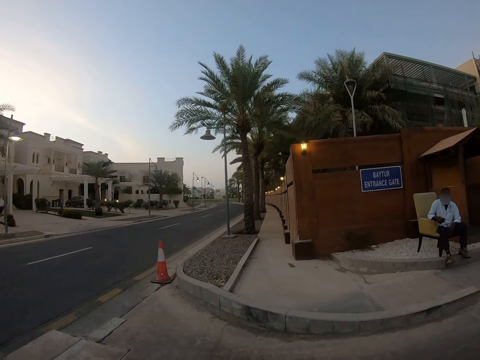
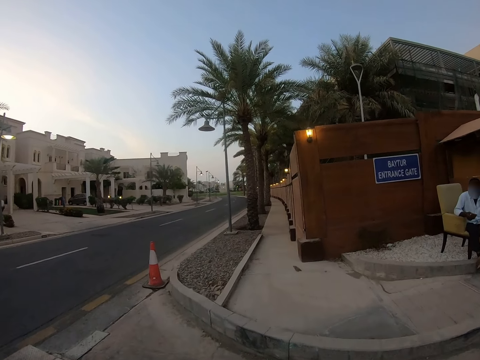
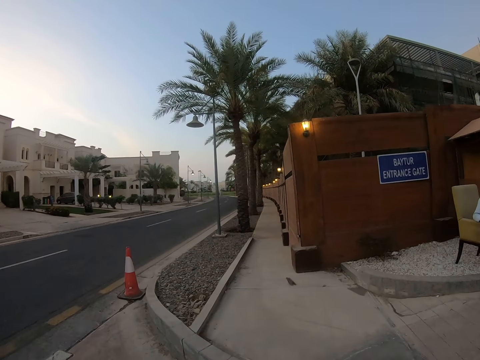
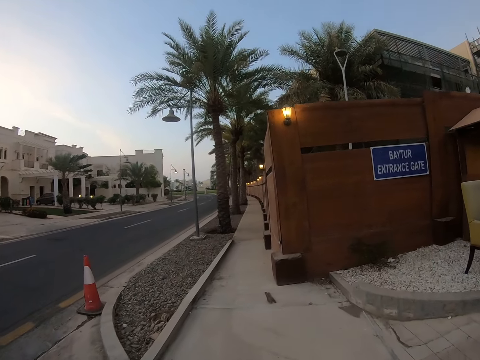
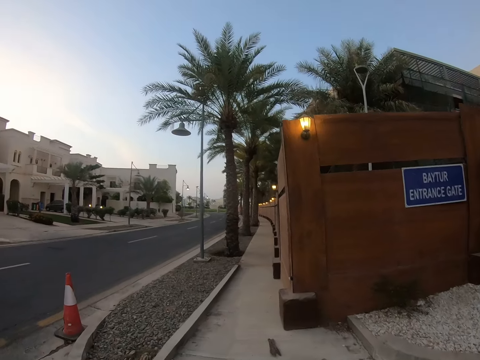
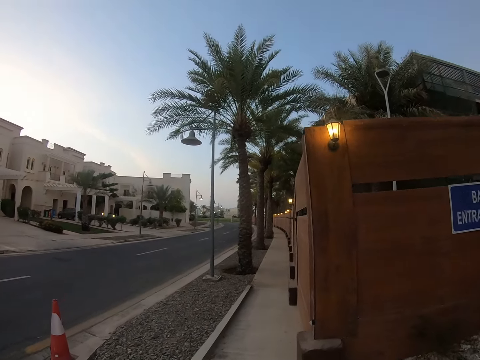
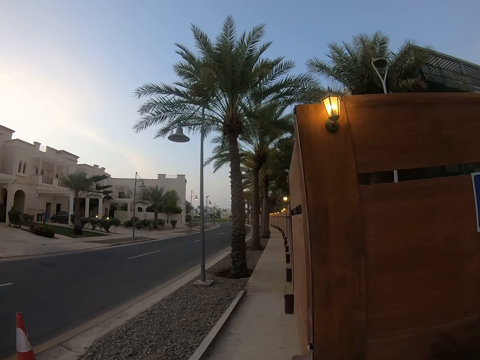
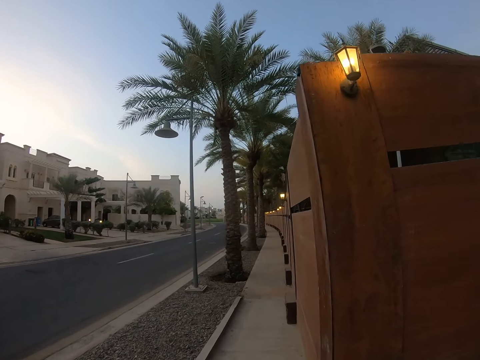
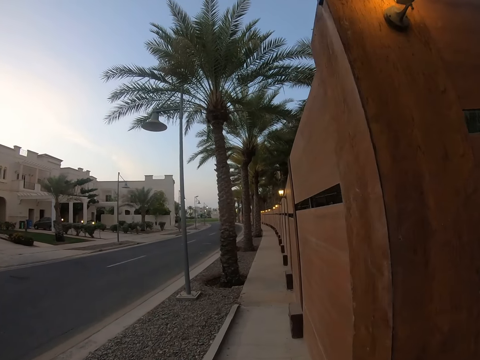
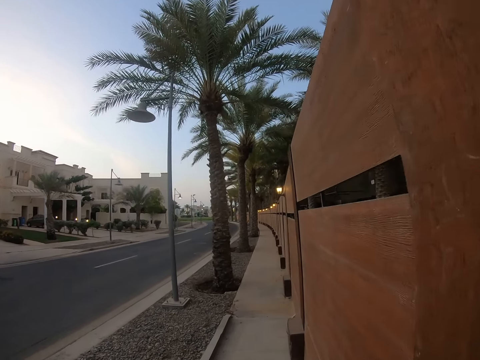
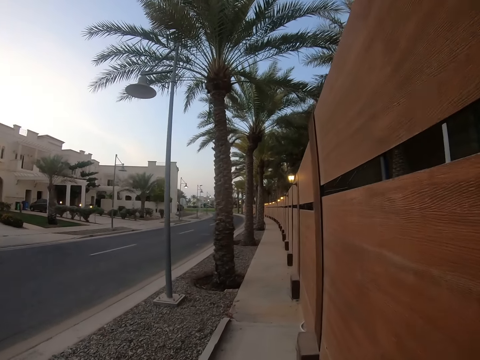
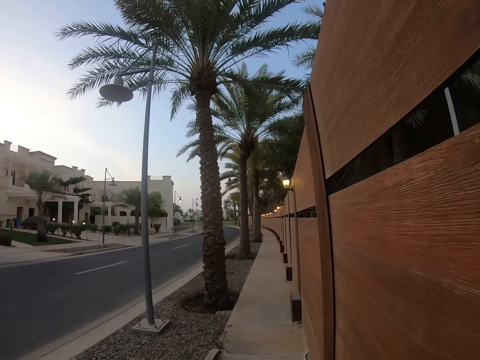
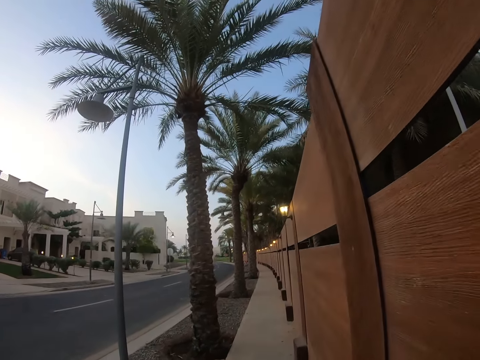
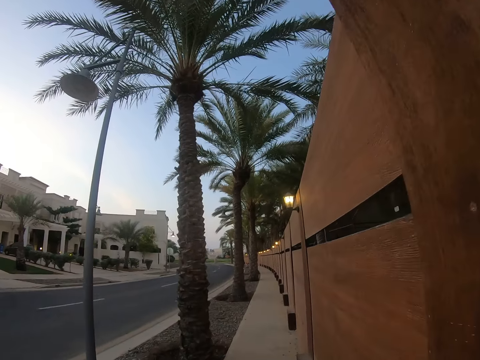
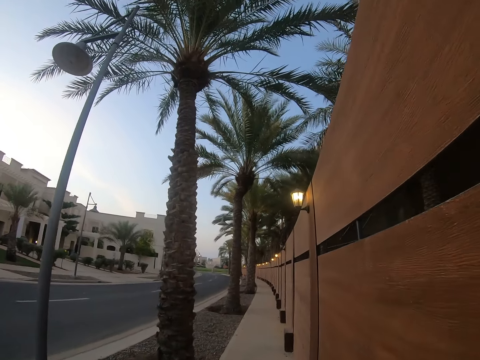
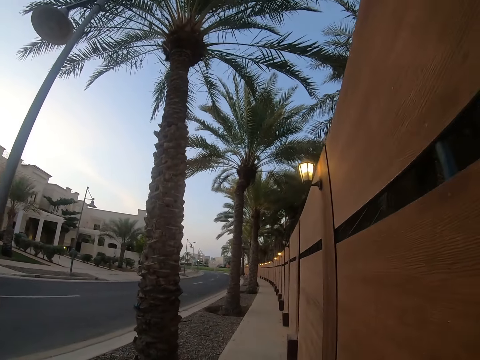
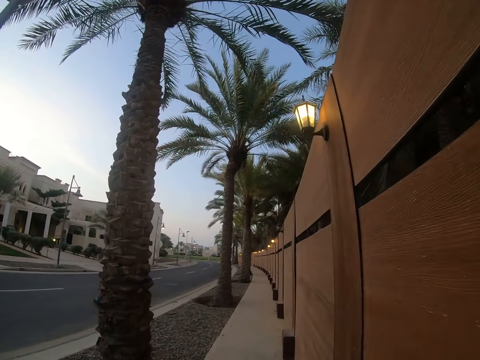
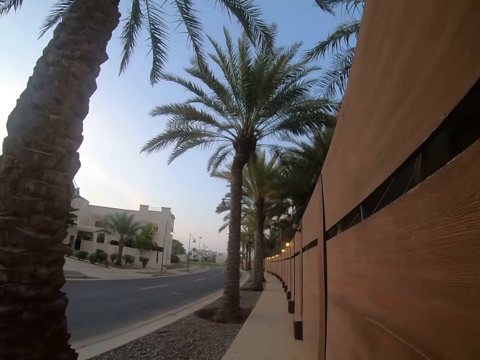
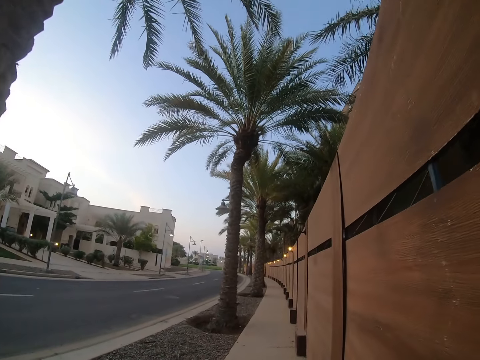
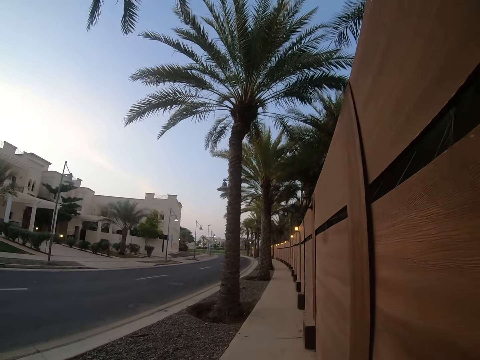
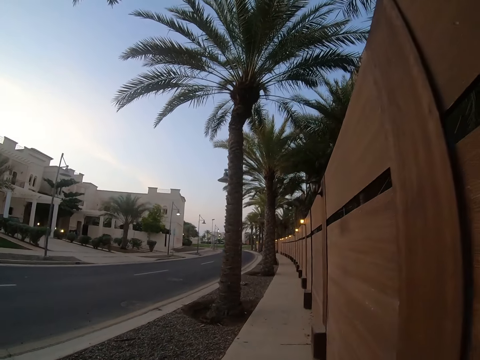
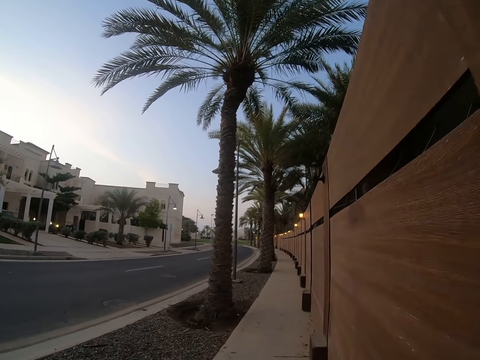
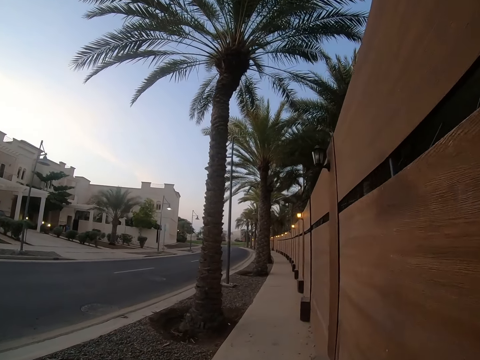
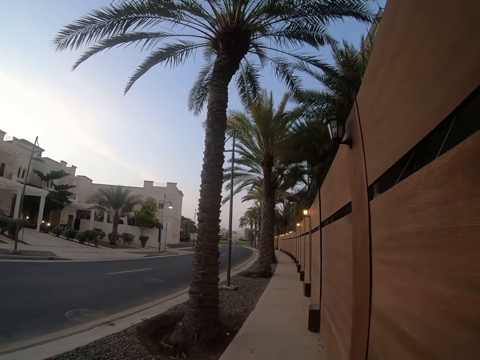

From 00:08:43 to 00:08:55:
A person uses the phone. The camera wearer walks on a sidewalk.

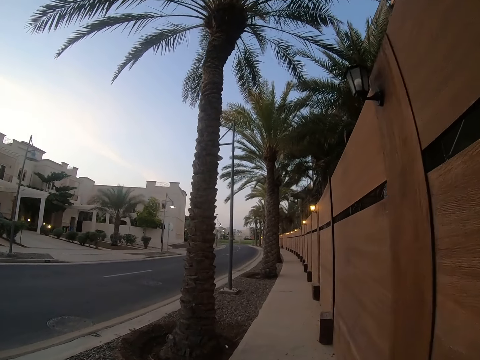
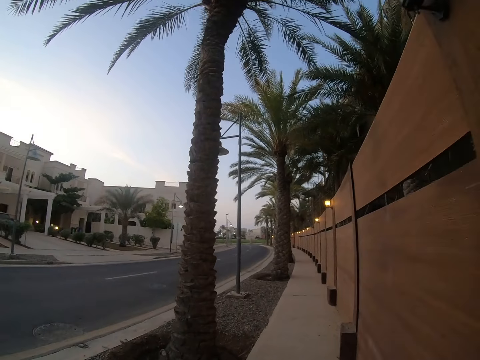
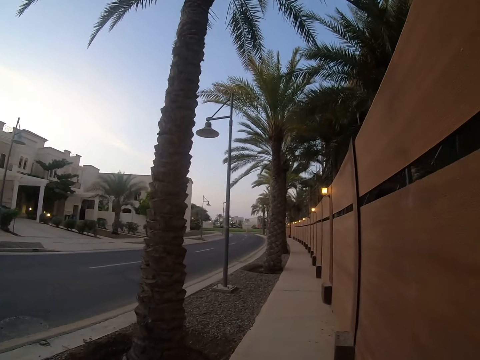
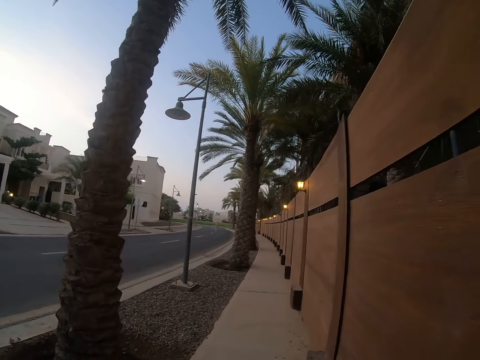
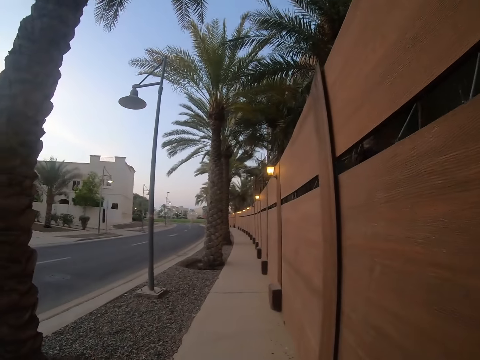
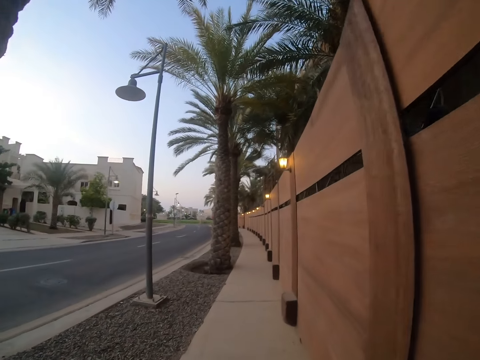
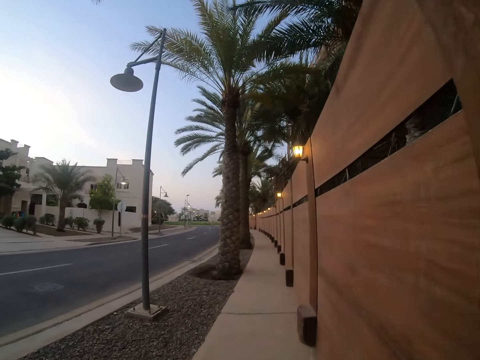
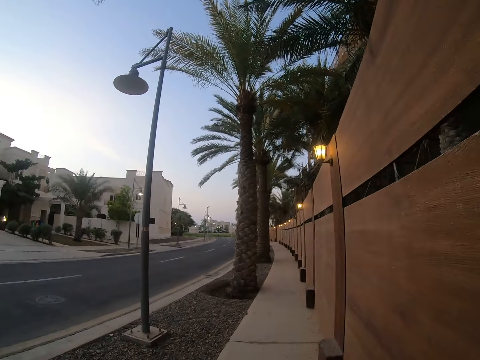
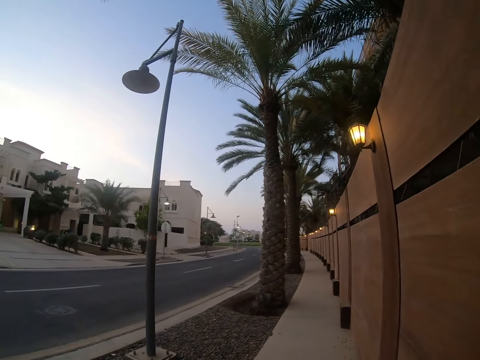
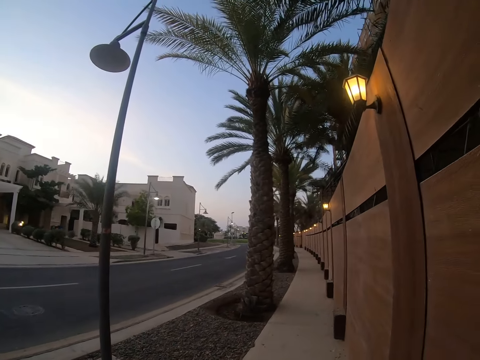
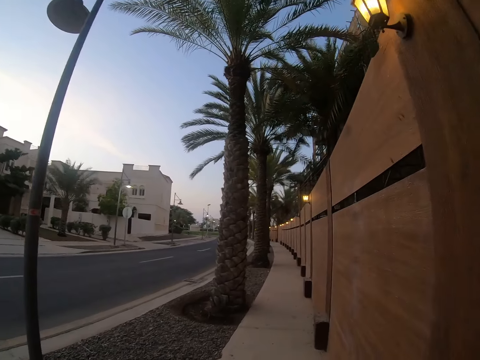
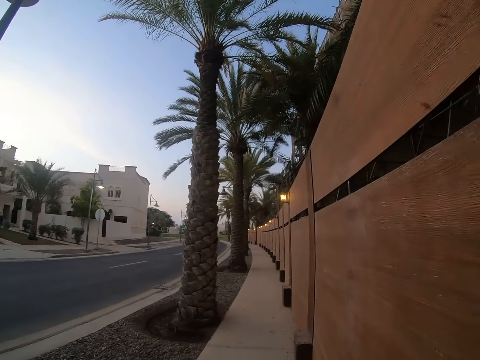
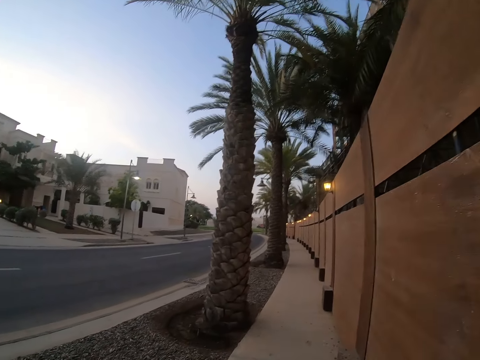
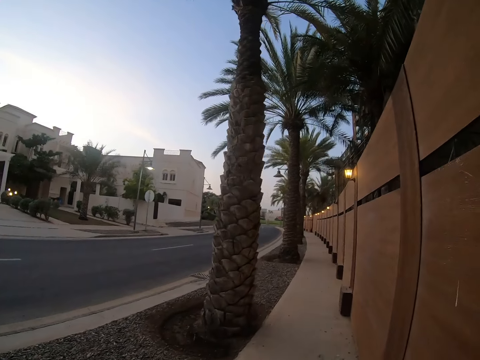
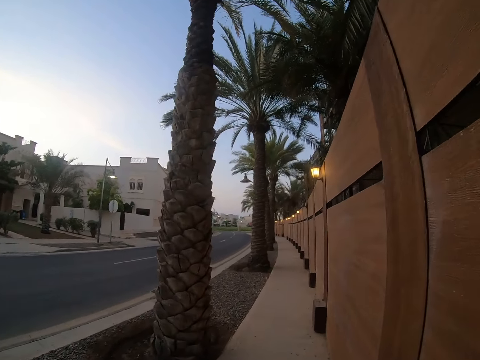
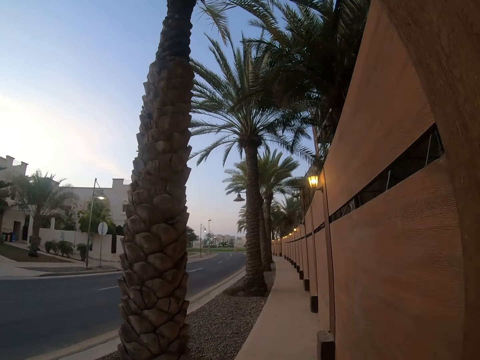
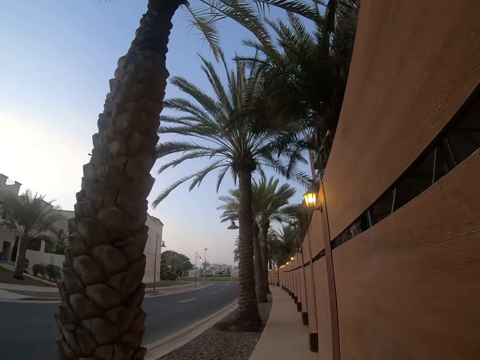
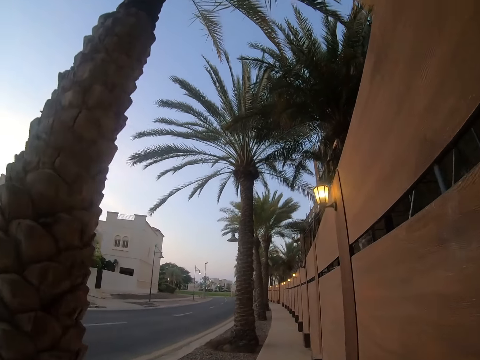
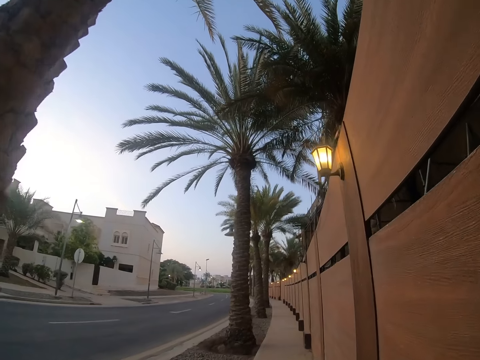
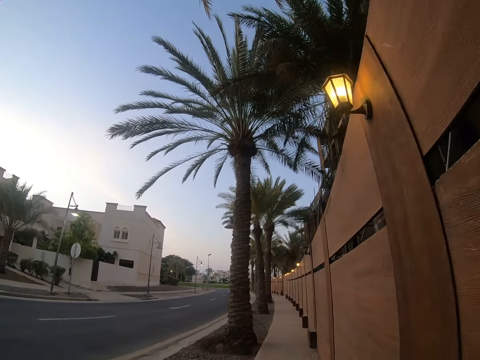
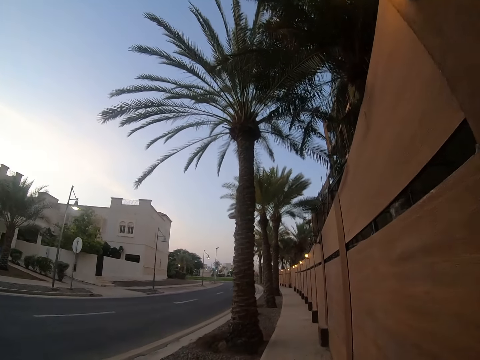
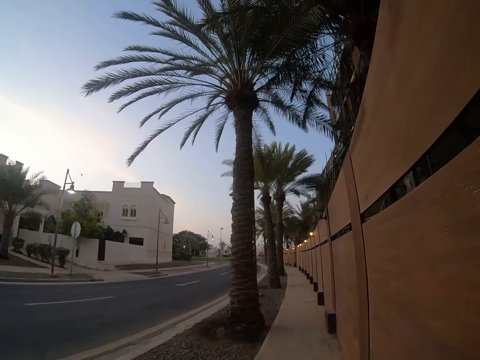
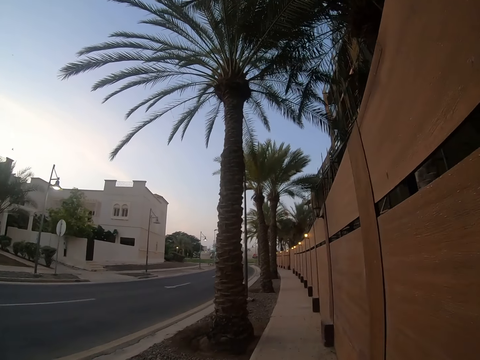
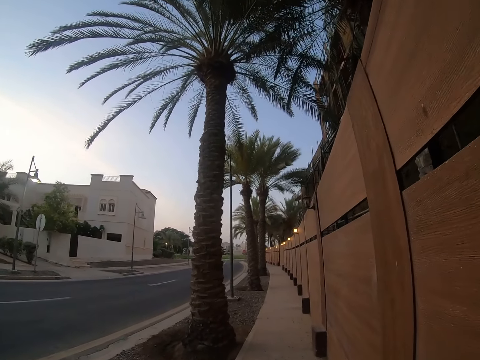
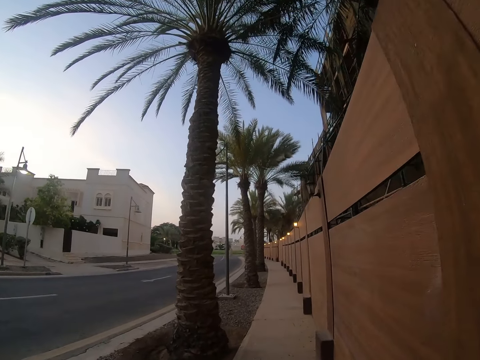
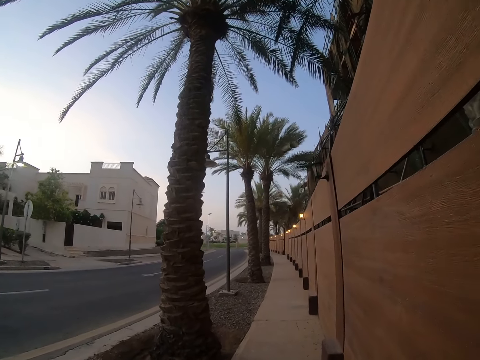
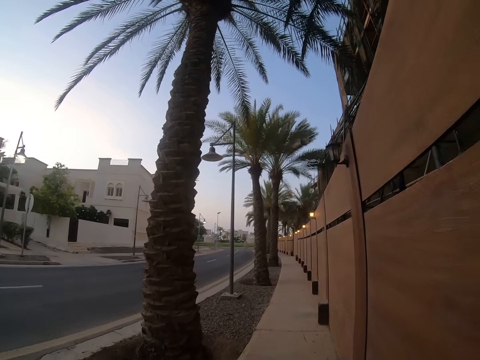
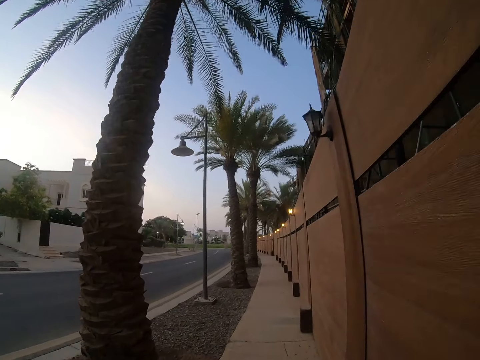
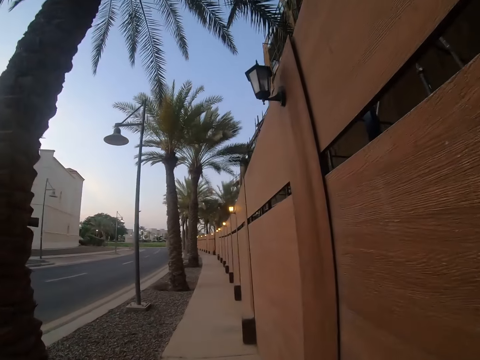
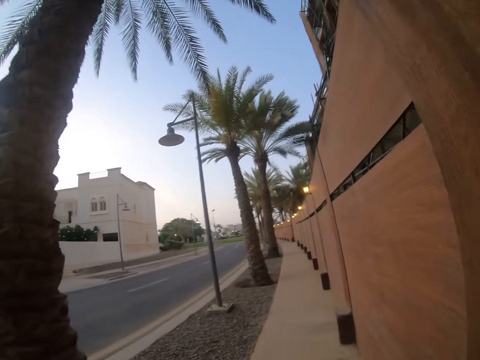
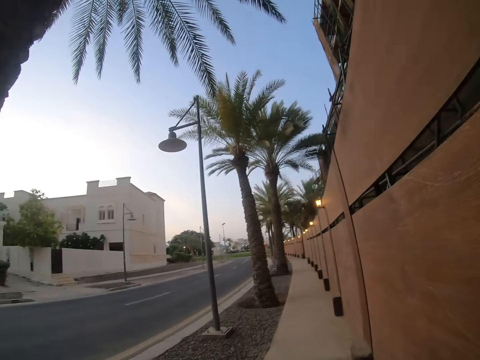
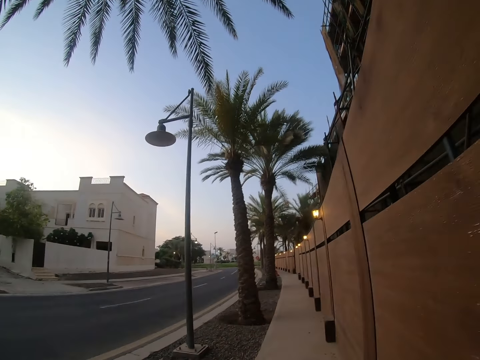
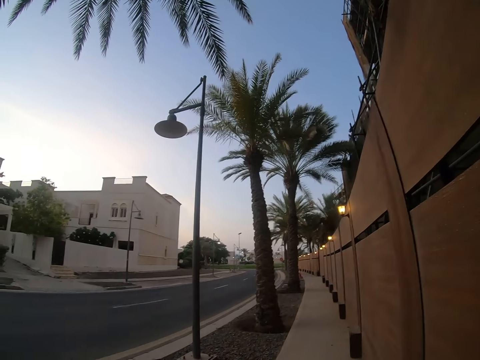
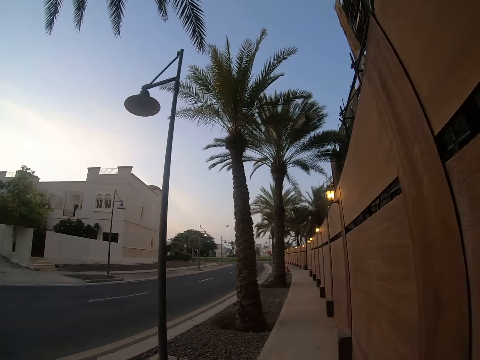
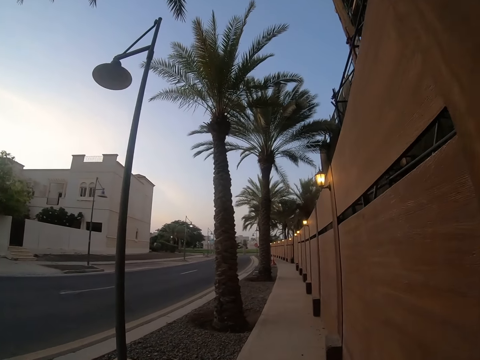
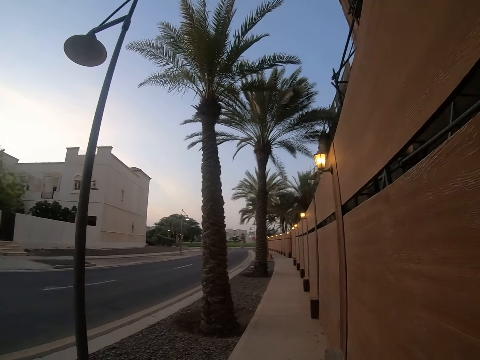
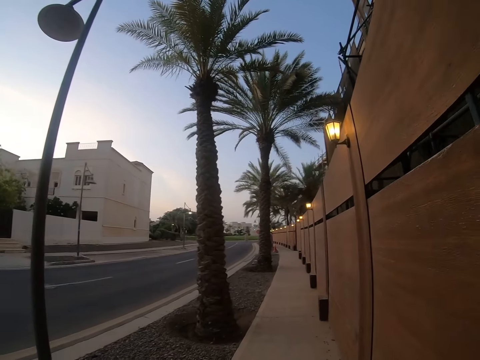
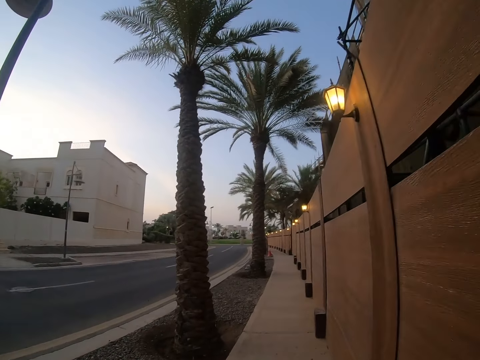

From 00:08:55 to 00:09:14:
The camera wearer looks around a road. They walk on a sidewalk.
